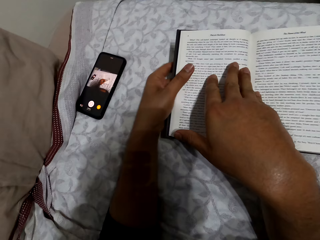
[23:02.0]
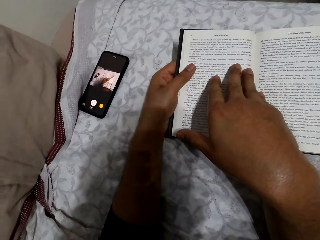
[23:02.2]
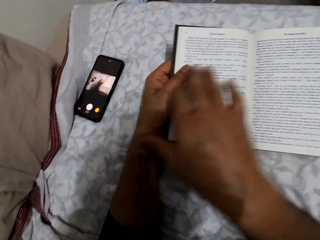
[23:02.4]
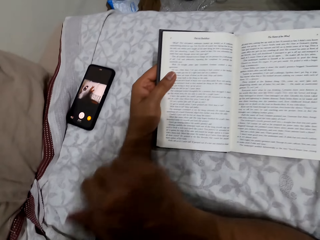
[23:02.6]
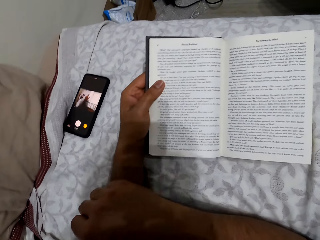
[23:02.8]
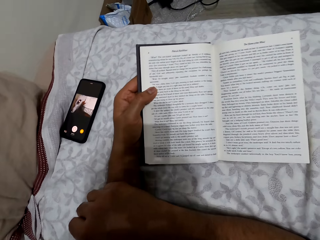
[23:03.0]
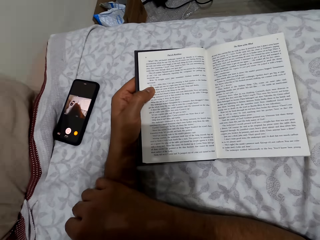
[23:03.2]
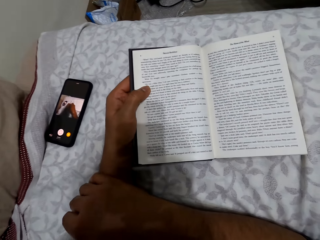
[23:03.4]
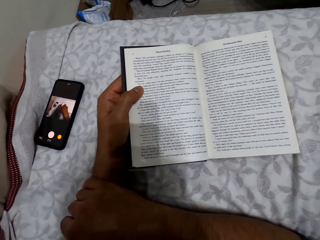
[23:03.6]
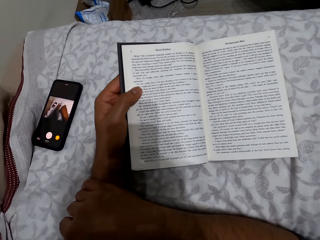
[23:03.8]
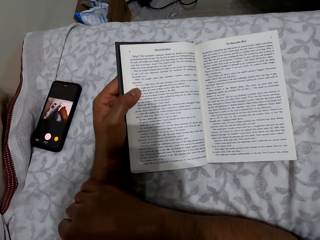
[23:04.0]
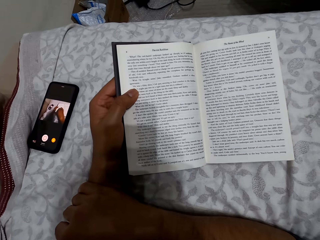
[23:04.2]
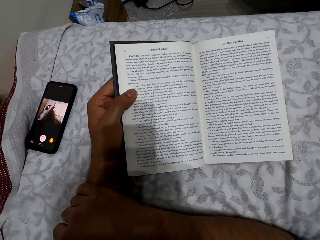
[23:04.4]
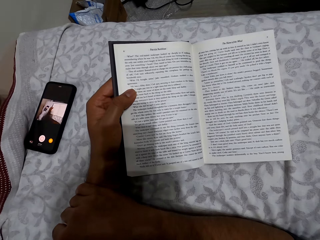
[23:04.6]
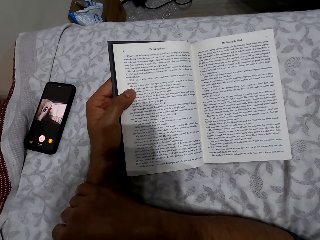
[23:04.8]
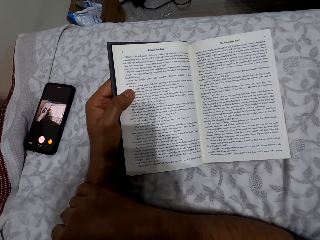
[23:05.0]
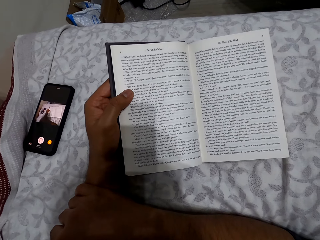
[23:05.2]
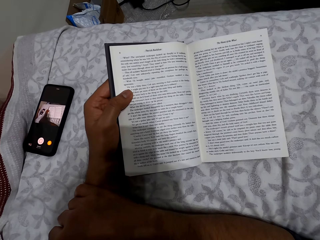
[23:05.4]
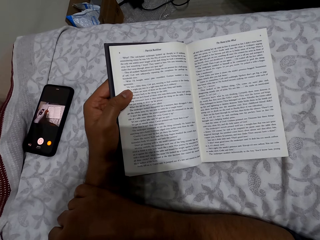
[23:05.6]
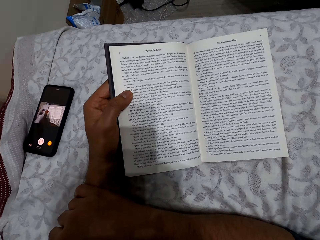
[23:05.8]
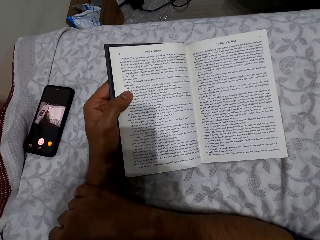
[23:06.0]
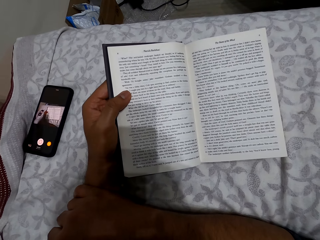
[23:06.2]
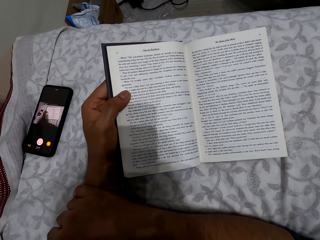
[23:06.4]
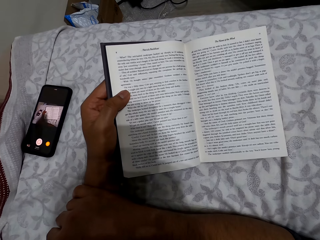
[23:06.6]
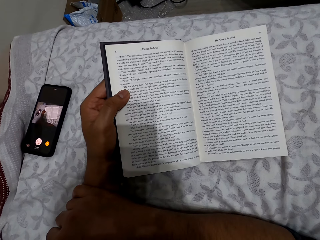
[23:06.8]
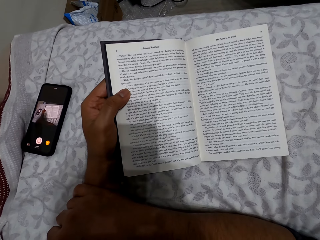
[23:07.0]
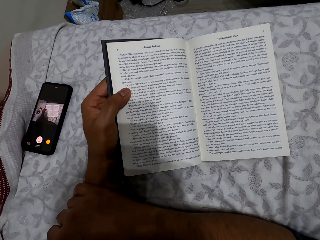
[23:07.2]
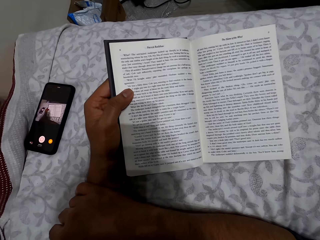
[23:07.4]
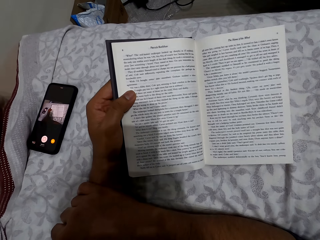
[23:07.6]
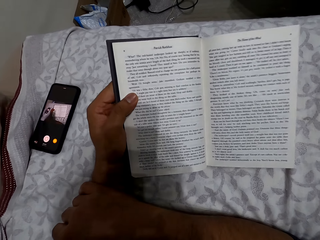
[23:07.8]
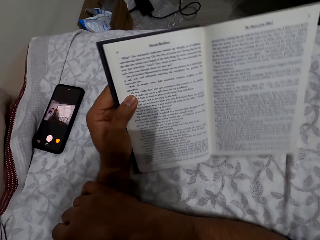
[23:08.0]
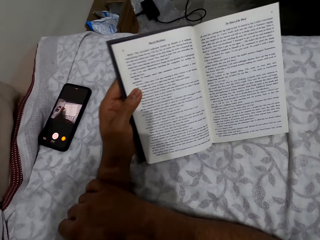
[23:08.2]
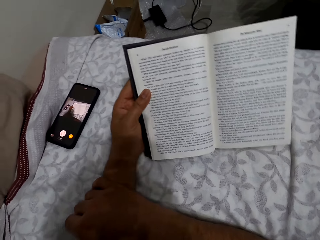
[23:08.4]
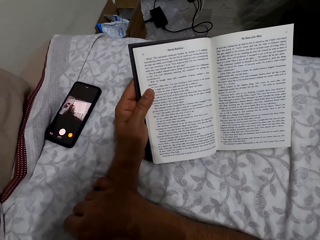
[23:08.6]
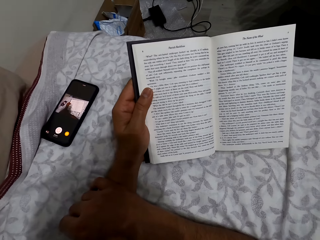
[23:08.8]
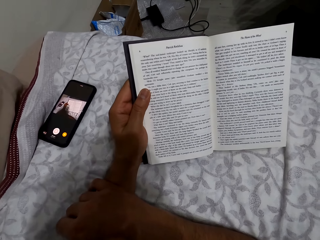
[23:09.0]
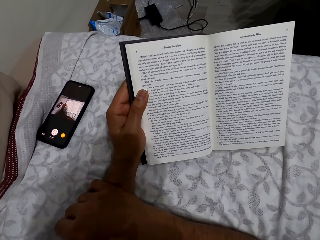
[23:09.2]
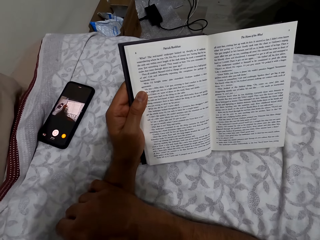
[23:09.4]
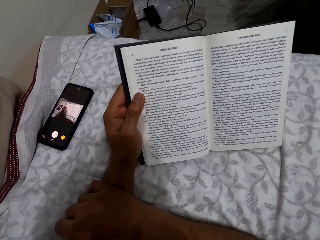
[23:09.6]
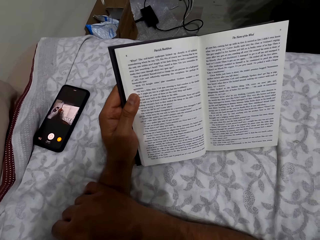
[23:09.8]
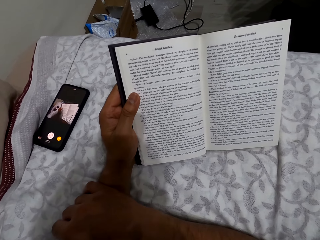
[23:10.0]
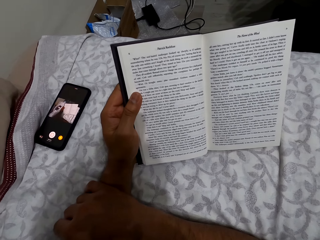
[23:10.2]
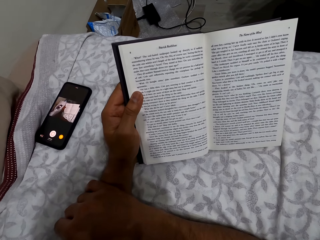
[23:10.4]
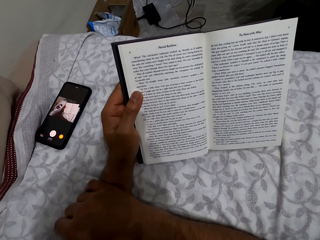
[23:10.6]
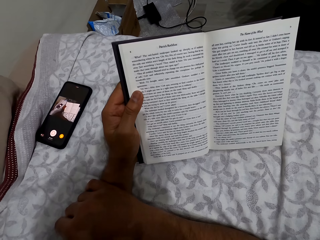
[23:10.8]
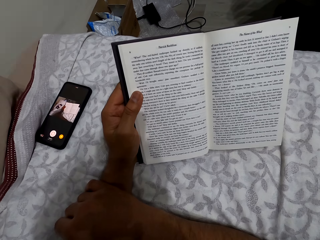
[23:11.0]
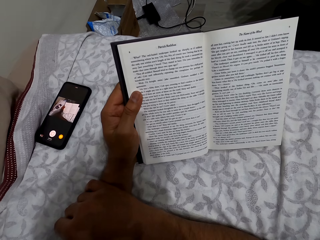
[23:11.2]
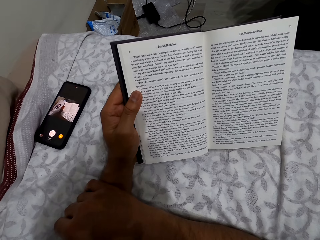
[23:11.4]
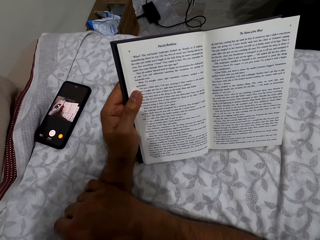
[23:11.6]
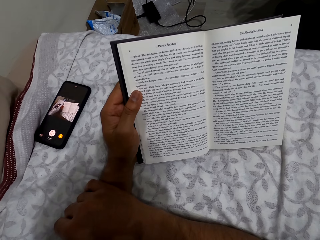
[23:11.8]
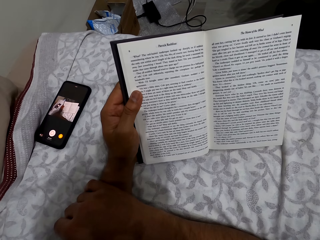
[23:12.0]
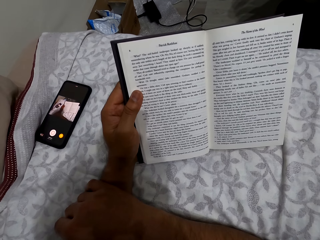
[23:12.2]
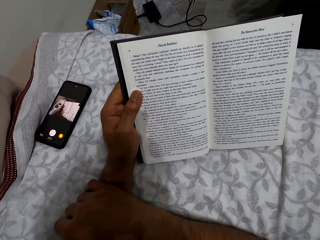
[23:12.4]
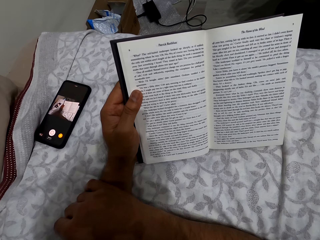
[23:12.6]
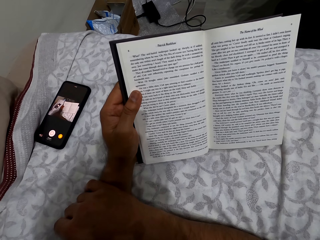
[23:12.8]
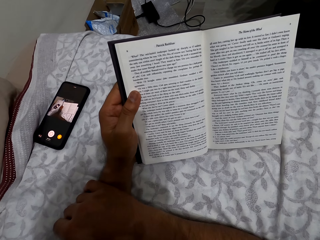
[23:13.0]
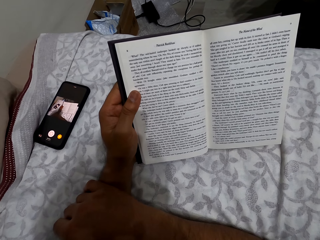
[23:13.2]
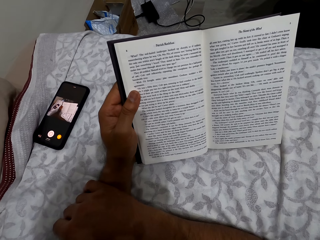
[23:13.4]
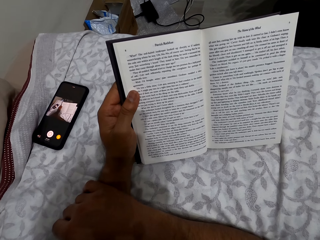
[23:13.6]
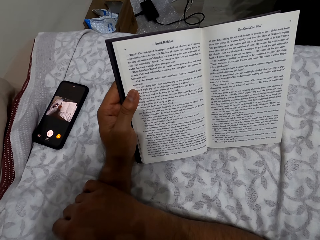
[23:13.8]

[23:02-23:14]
The camera wearer places his right hand on the book. He holds her hand. He reads the book. He lifts the book. He reads the book.

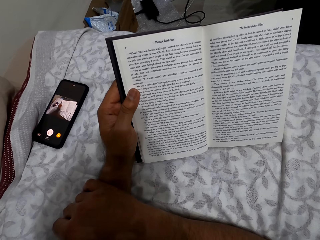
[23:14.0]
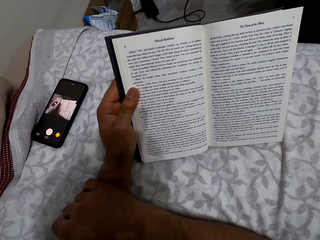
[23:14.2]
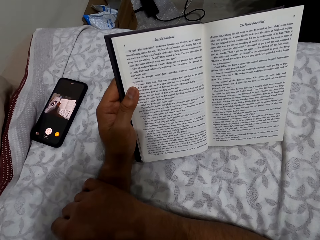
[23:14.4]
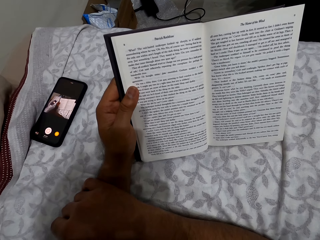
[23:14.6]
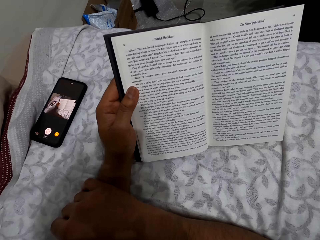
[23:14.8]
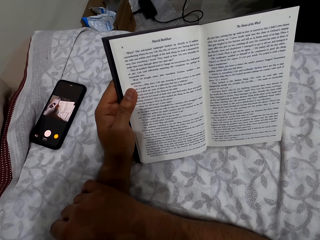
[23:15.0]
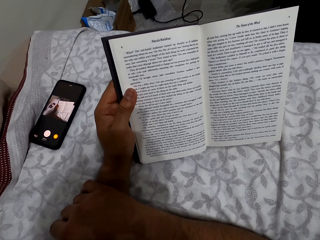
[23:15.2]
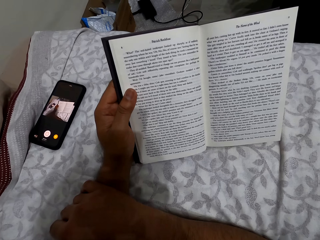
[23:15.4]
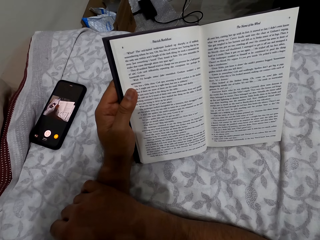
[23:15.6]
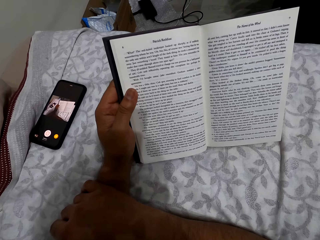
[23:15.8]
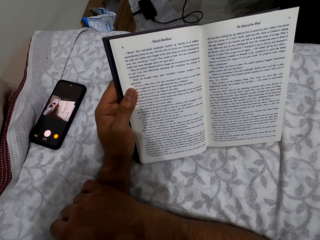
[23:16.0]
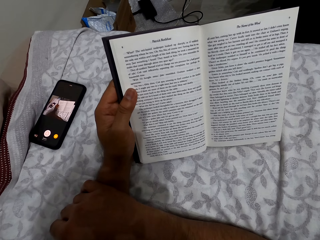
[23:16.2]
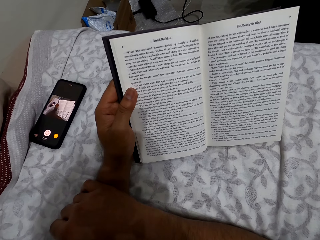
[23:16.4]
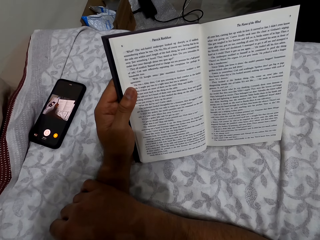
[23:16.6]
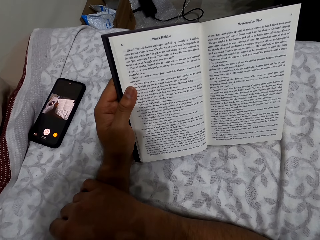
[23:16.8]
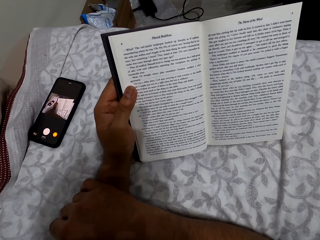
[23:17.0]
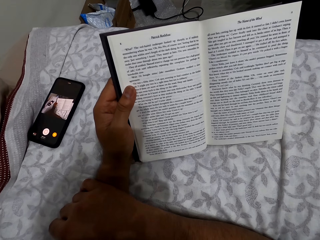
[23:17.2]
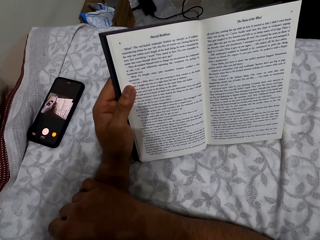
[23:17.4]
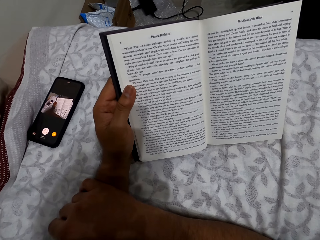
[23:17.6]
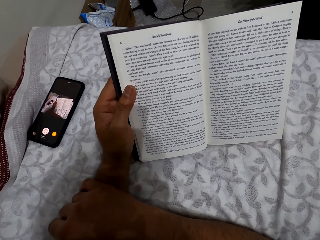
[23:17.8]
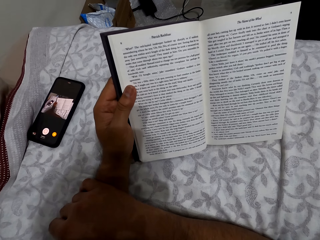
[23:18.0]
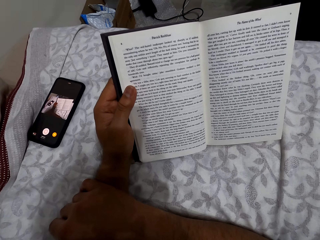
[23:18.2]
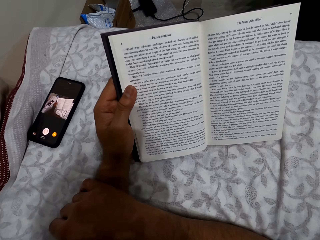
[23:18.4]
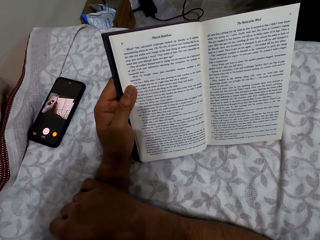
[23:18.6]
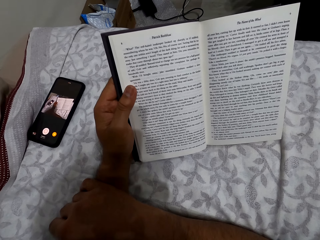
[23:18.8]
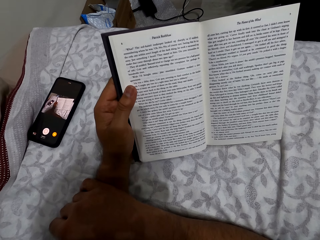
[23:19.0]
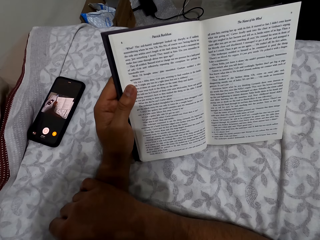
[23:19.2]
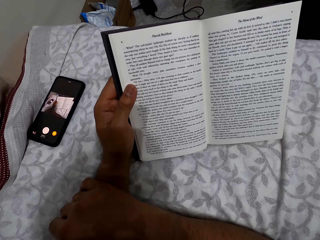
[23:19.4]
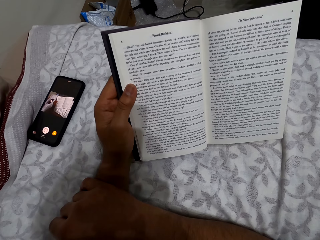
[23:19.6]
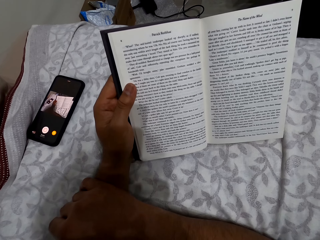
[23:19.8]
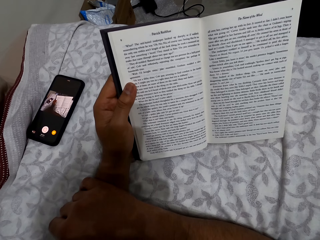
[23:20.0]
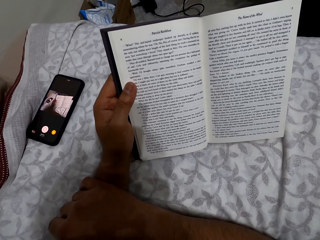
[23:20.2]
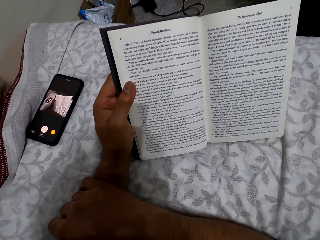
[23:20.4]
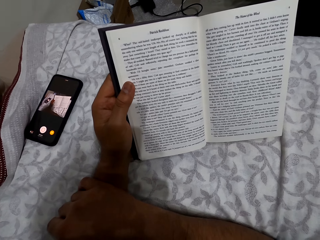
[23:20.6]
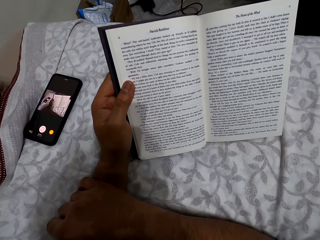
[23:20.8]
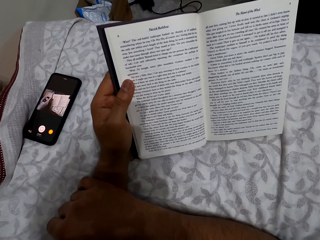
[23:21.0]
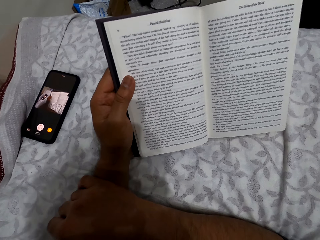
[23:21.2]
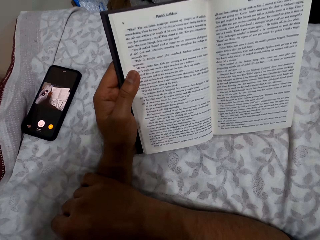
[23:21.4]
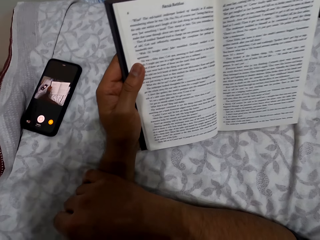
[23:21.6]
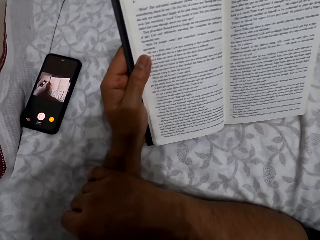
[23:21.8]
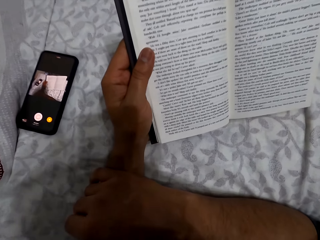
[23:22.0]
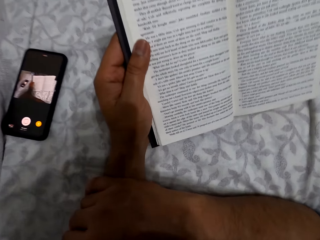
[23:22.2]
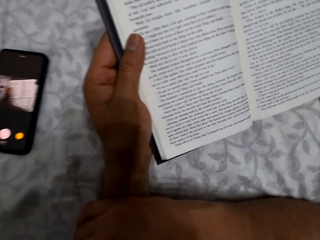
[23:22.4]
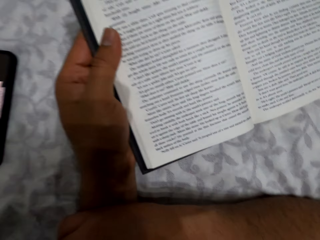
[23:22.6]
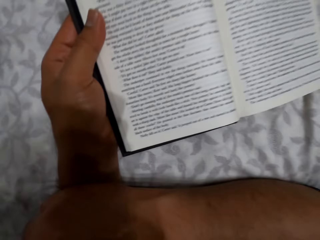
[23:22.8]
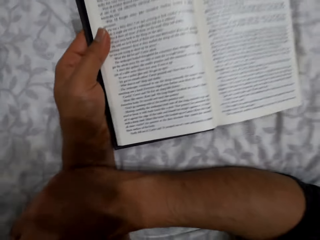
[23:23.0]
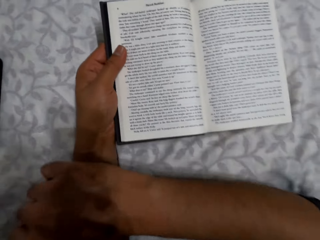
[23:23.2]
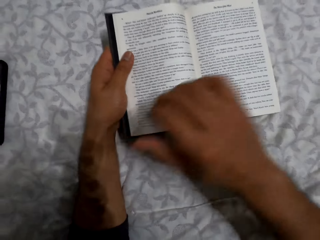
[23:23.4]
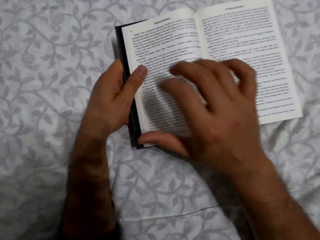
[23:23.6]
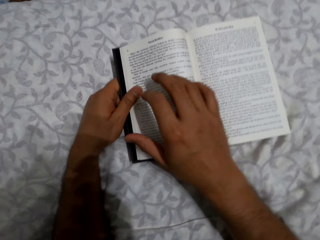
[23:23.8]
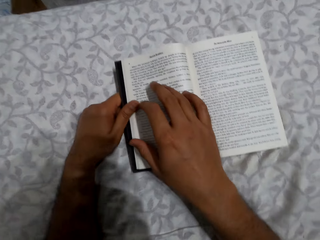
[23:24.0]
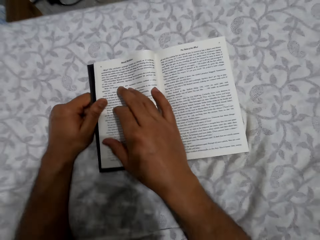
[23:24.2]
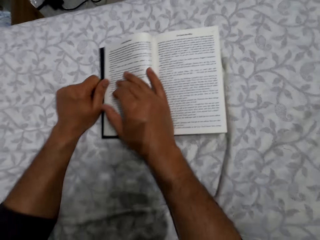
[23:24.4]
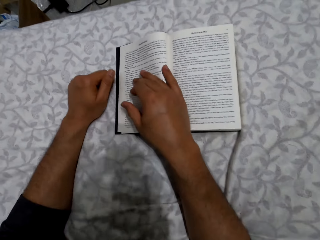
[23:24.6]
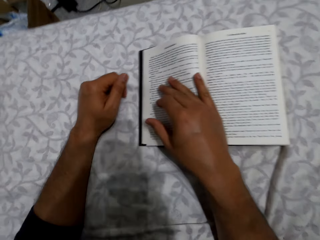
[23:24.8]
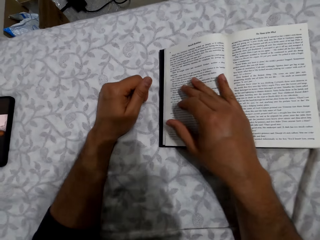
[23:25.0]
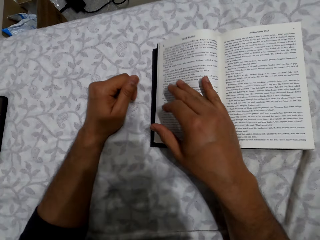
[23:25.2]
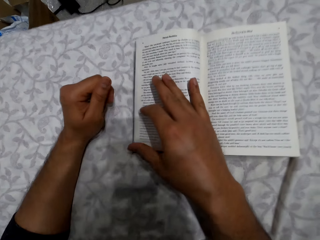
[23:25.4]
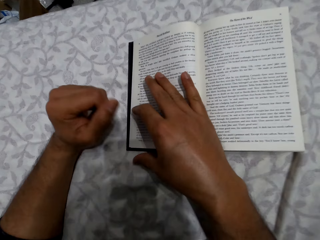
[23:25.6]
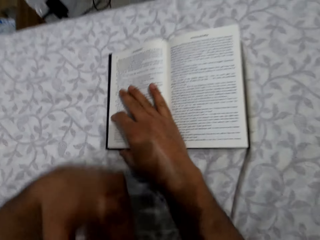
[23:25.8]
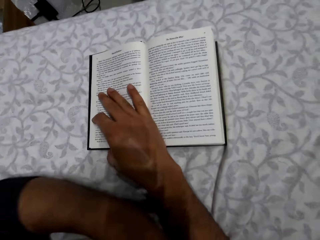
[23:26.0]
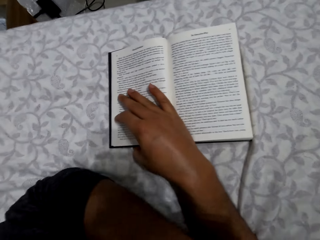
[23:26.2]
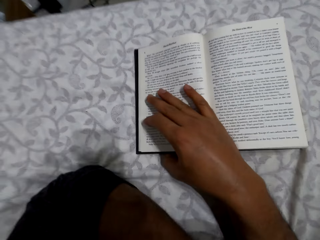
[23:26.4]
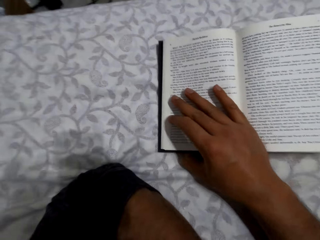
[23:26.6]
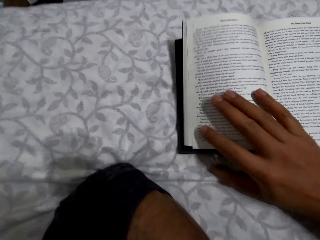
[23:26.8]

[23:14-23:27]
The camera wearer puts the book down. They move the book on a bed.
